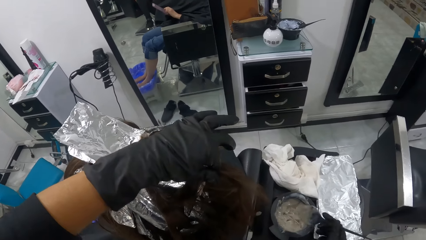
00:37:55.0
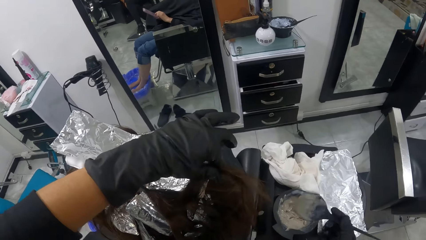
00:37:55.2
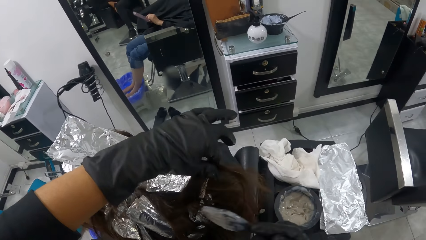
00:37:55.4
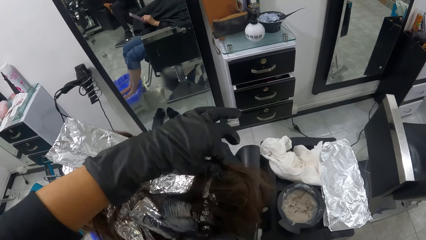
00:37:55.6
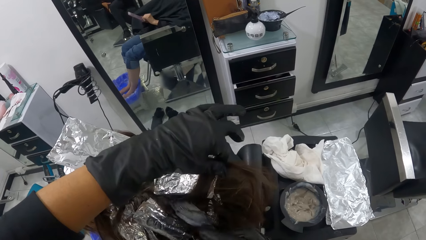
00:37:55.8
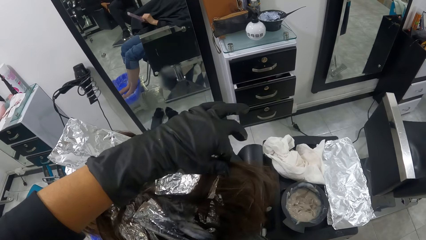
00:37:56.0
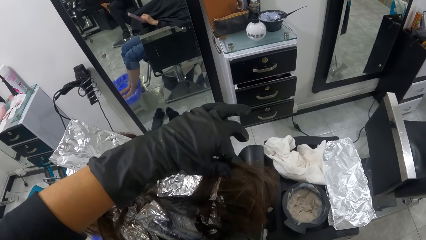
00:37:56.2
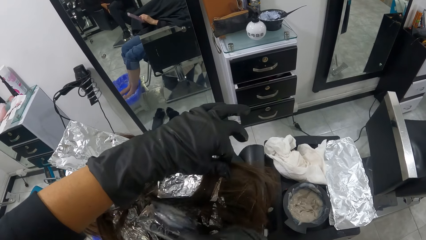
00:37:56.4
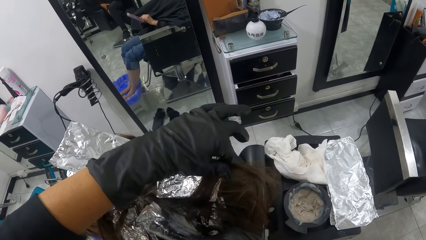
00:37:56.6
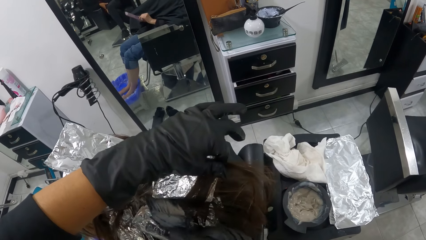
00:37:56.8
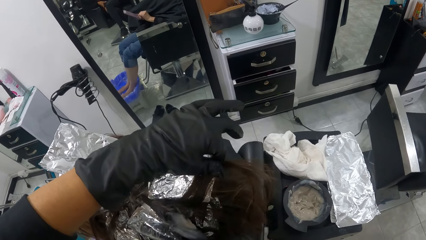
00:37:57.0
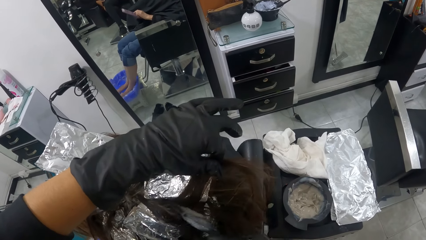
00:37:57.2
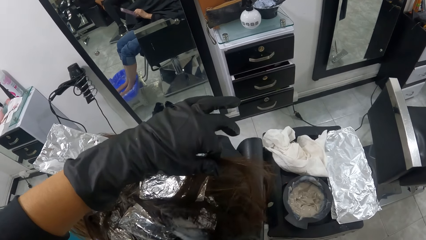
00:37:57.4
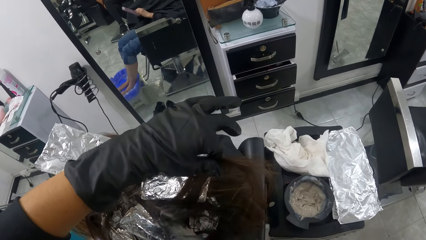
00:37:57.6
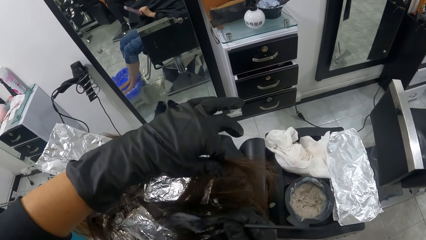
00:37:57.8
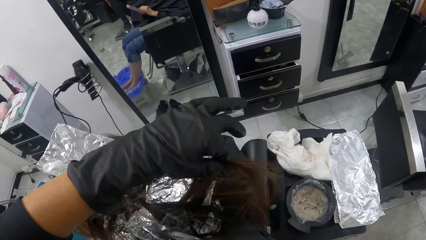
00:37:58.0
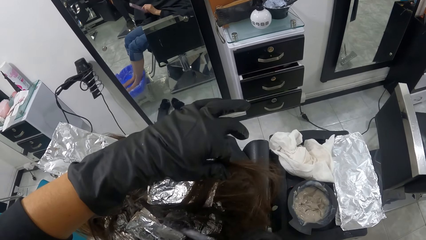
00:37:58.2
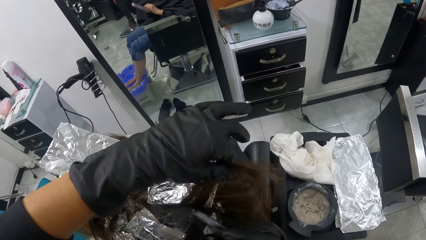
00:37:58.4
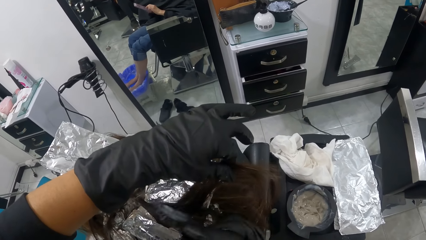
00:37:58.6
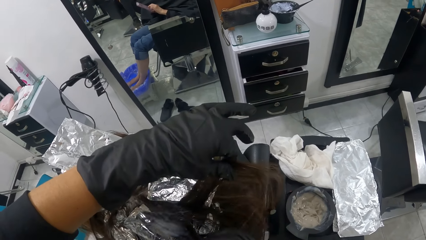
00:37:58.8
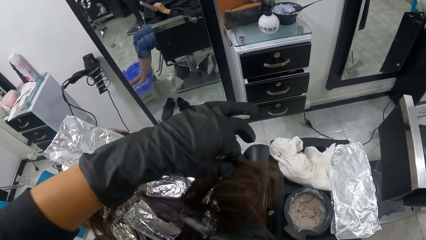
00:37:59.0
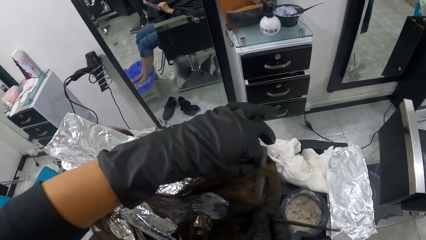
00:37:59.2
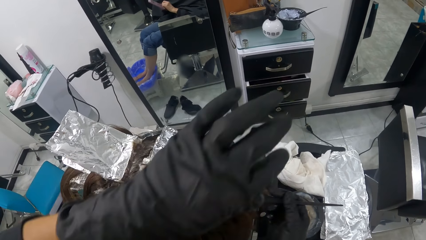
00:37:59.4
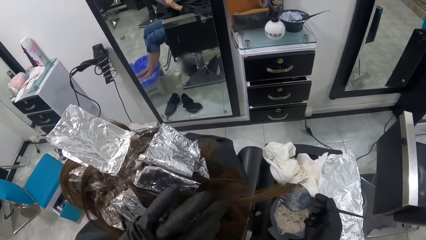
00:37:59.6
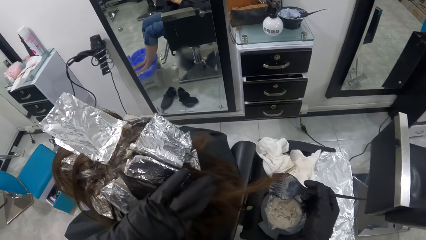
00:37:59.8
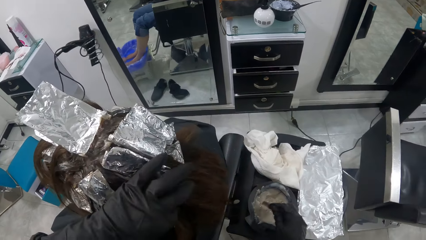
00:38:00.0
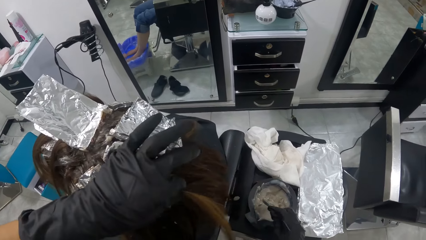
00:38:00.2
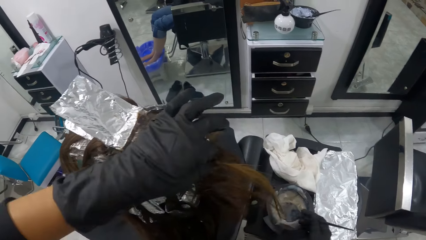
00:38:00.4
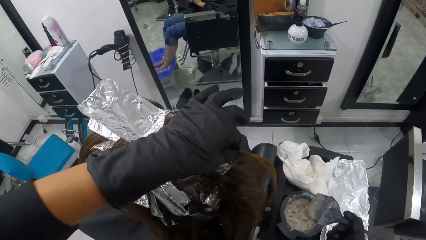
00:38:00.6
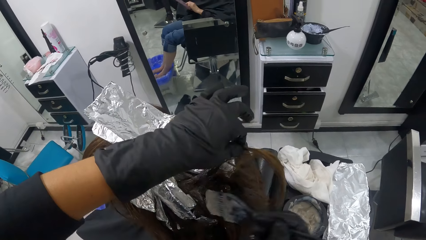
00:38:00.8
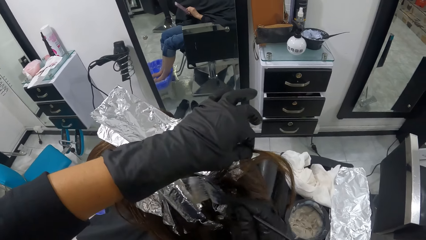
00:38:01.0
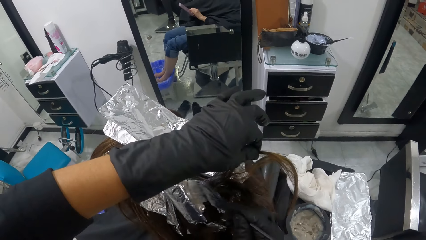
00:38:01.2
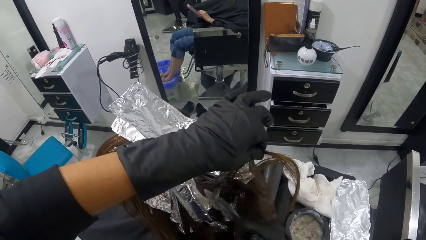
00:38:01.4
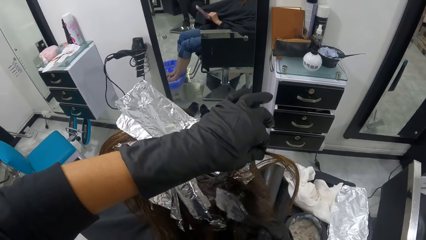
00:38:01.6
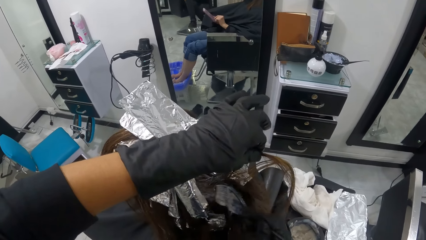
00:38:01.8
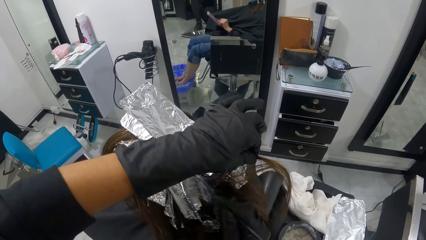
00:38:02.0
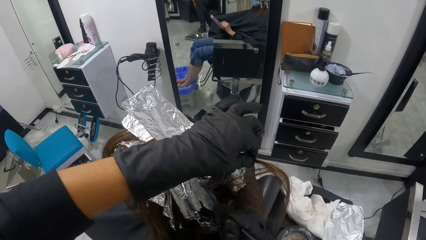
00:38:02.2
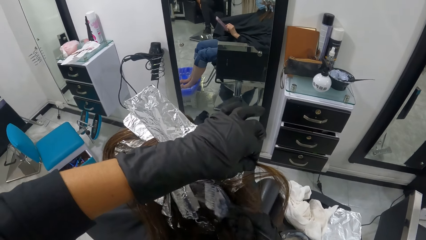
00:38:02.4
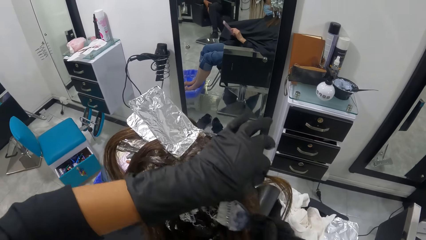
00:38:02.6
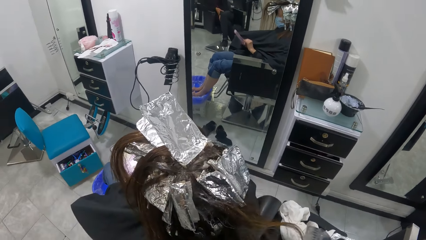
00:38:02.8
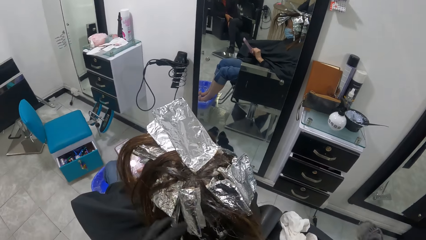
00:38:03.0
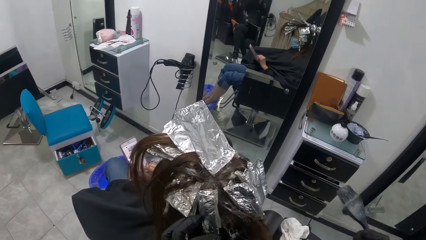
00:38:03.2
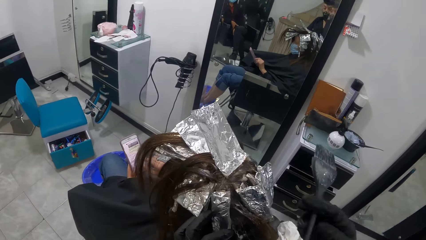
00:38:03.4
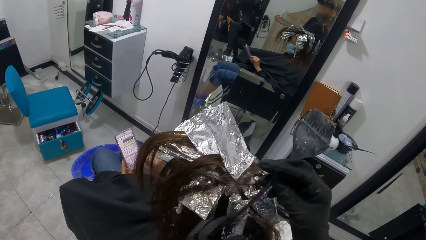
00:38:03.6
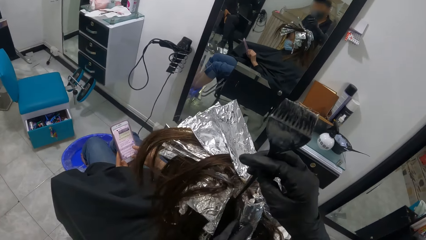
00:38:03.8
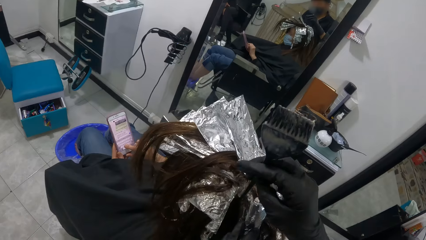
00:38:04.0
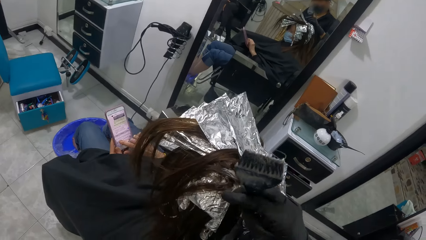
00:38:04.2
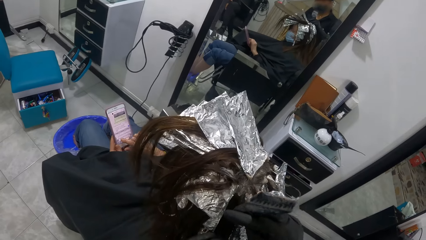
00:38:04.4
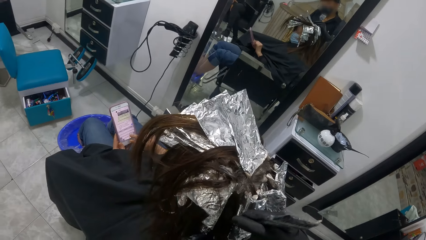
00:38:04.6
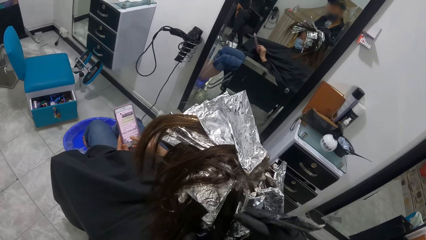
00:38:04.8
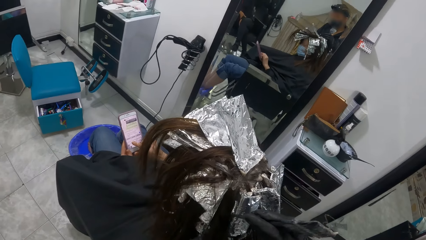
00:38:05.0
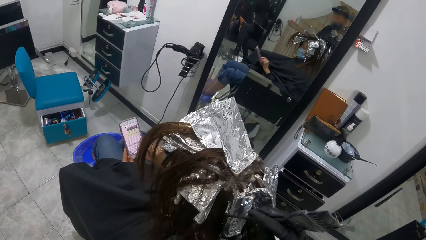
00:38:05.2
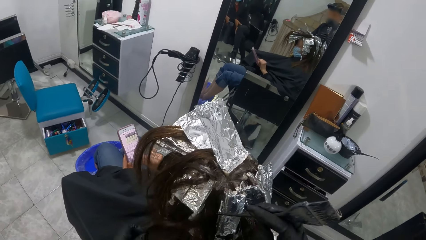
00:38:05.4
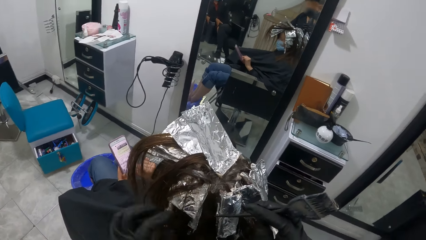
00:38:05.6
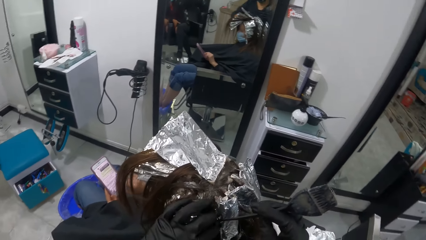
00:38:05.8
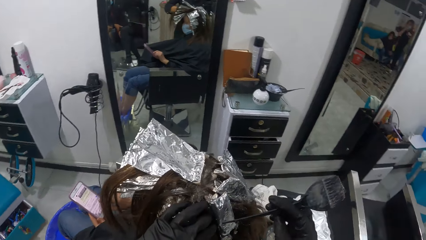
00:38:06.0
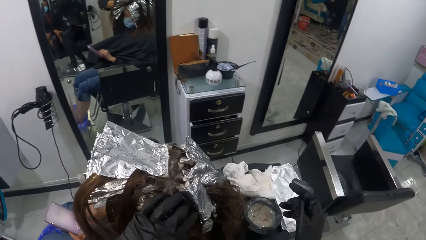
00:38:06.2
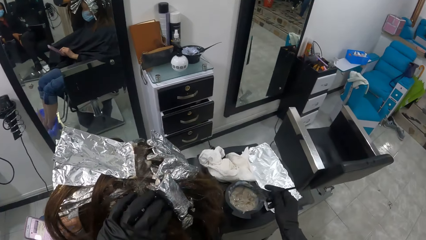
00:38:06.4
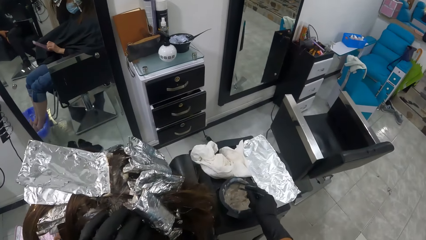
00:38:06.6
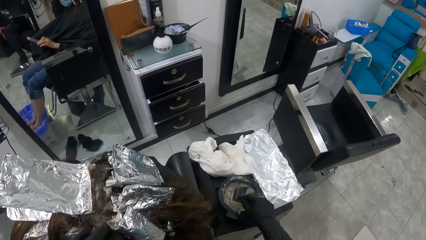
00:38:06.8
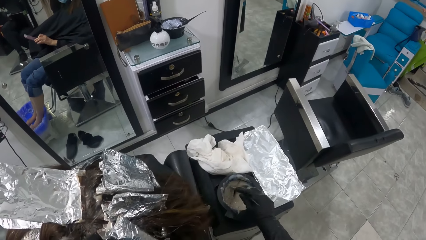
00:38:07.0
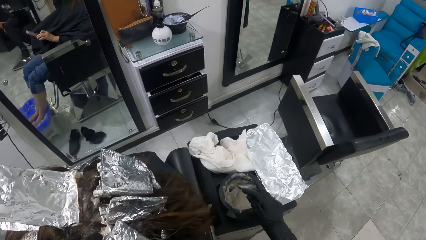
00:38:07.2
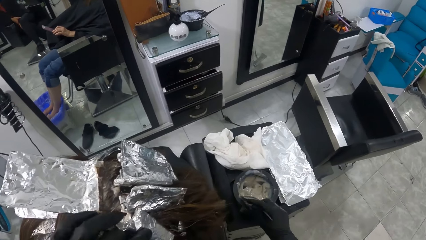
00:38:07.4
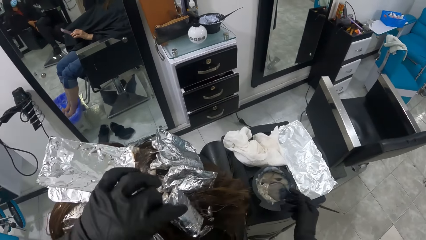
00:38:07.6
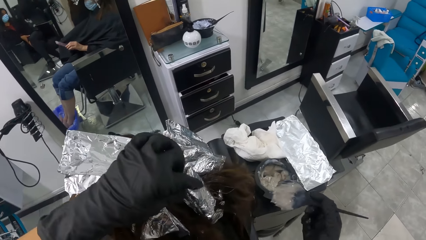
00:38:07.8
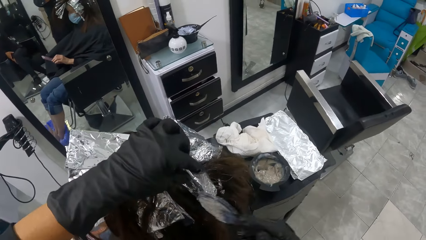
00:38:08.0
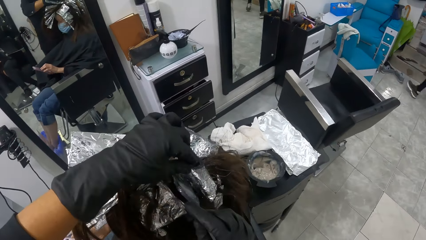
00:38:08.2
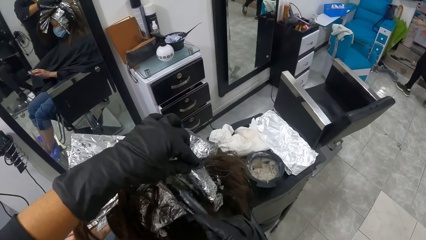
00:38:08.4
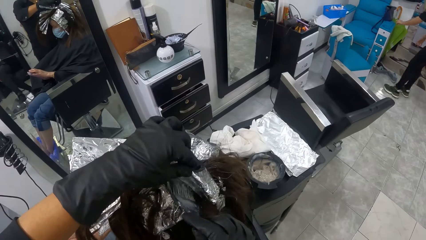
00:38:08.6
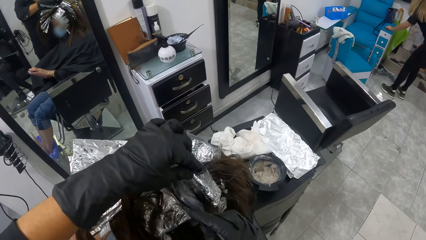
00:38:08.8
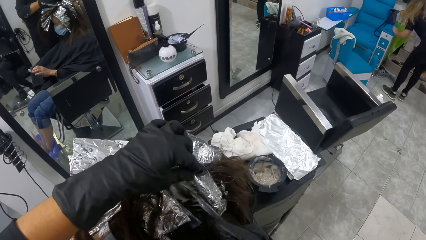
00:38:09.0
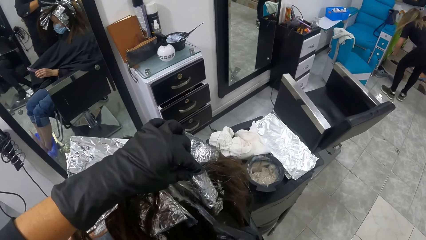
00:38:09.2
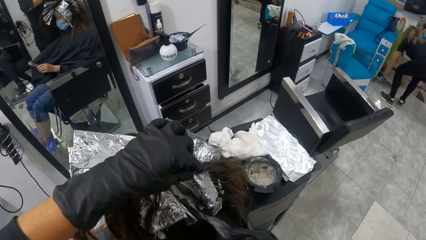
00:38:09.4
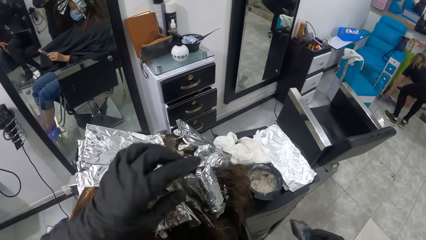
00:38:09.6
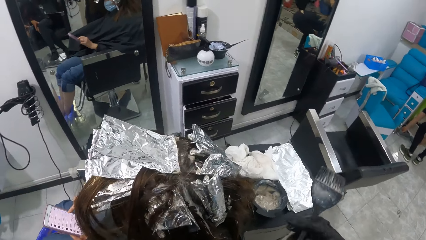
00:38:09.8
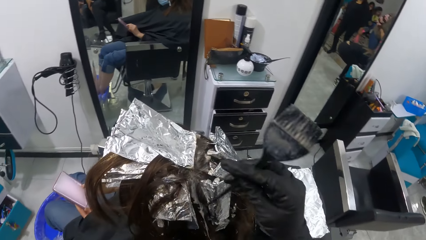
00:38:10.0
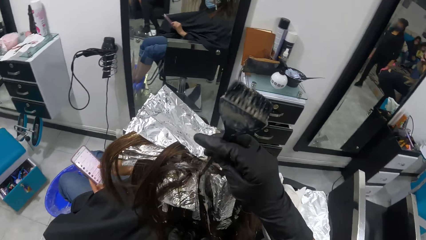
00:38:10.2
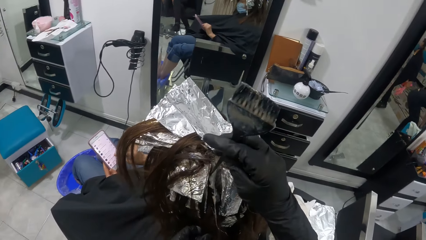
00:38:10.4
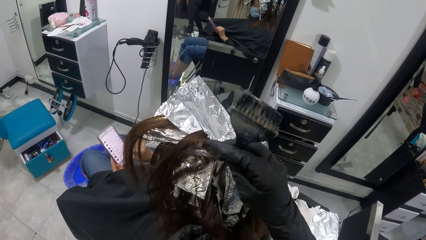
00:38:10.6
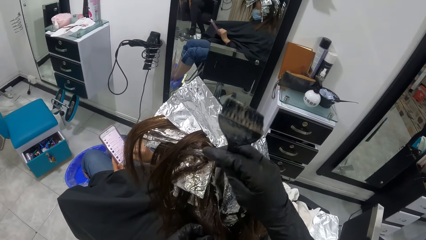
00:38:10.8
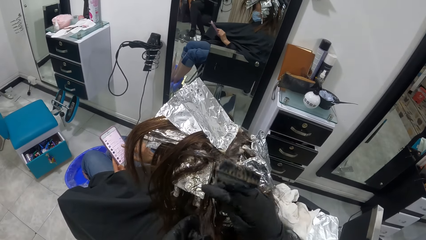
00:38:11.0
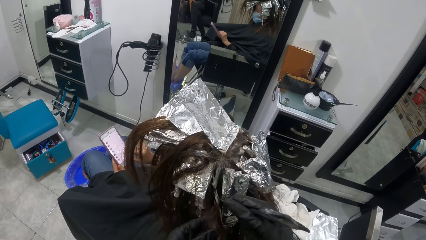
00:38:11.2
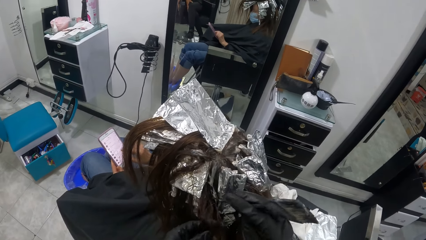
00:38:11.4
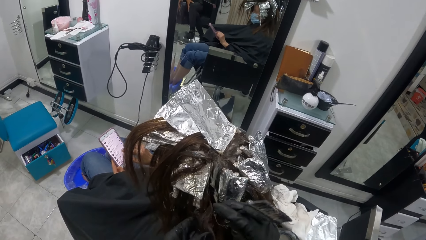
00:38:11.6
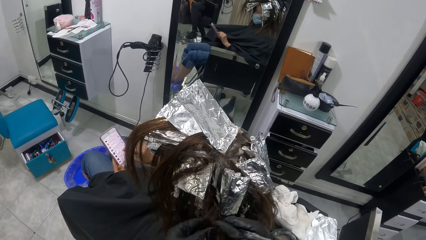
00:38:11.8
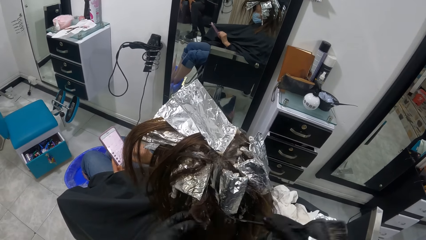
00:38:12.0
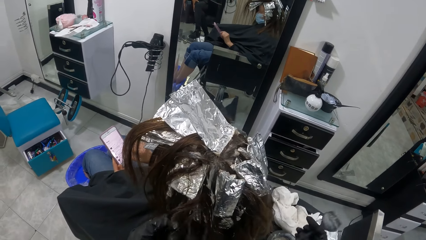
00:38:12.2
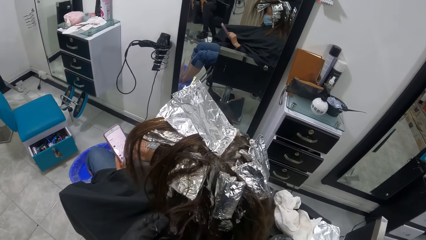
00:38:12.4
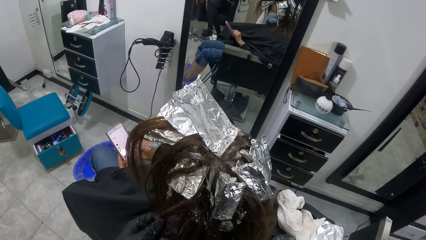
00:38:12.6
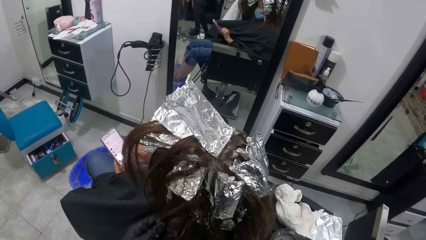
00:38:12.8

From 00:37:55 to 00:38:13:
The camera wearer dips the brush in her right hand into the bowl containing the cream on the table. She rubs the cream in the brush on the hair of the woman with her right hand. She dips the brush in her right hand into the bowl containing the cream on the table. She rubs the cream in the brush on the hair of the woman with her right hand. She holds an aluminum foil on the hair of the woman with her left hand. She parts the hair of the woman with the comb in her right hand. She holds the hair of the woman with her left hand. She dips the brush in her right hand into the bowl containing the cream on the table. She rubs the cream in the brush on the hair of the woman with her right hand. She parts the hair of the woman with the comb in her right hand. She holds the hair of the woman with her left hand. She dips the hair brush in the hair dye on the table.
